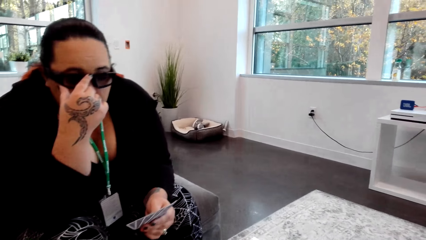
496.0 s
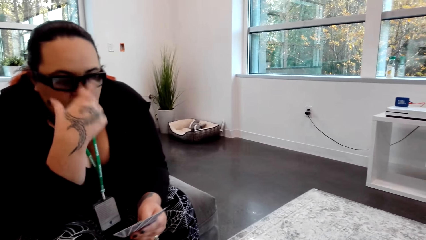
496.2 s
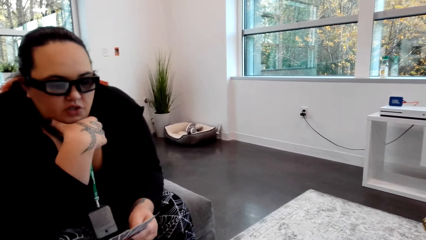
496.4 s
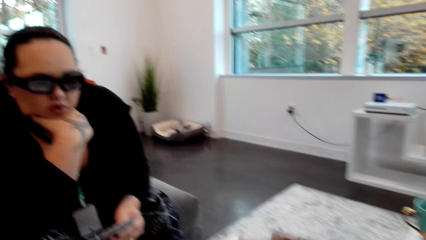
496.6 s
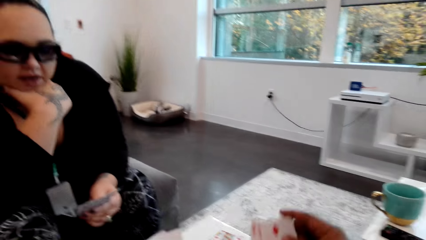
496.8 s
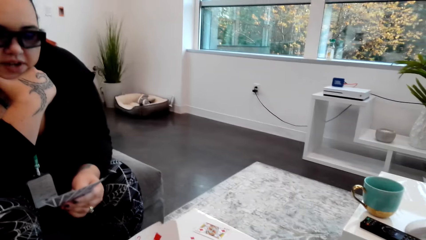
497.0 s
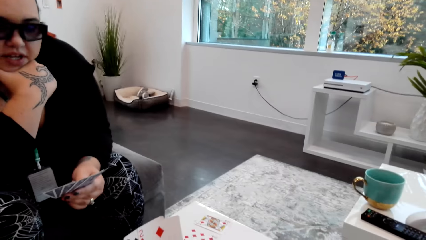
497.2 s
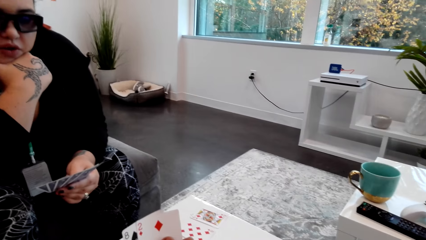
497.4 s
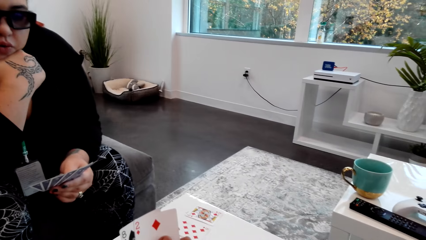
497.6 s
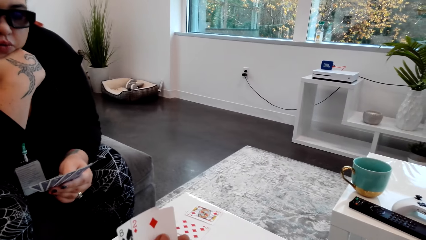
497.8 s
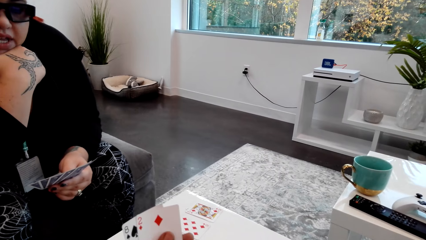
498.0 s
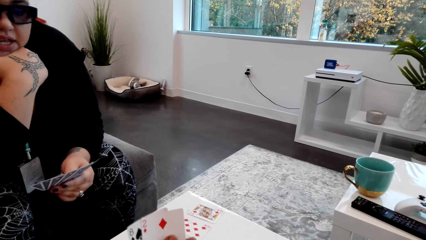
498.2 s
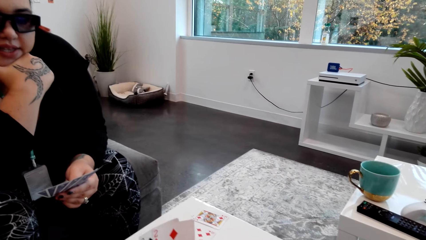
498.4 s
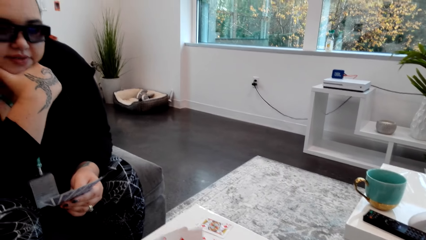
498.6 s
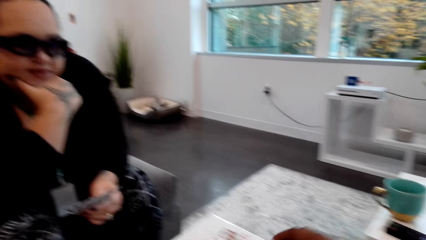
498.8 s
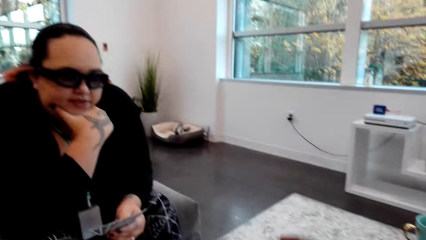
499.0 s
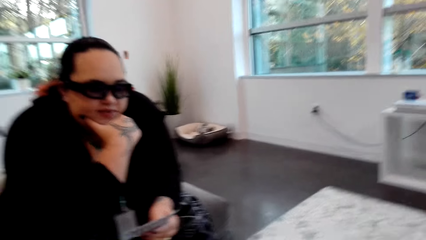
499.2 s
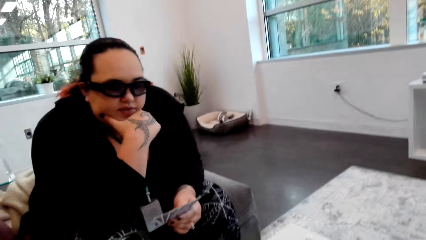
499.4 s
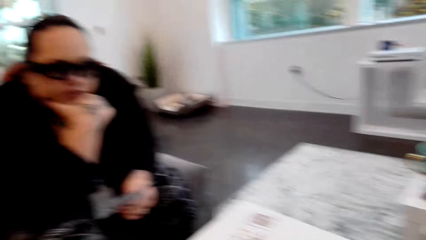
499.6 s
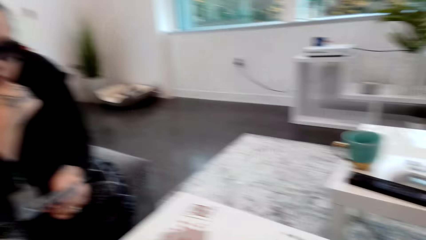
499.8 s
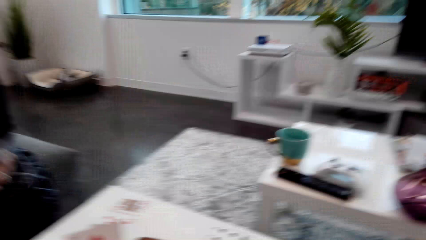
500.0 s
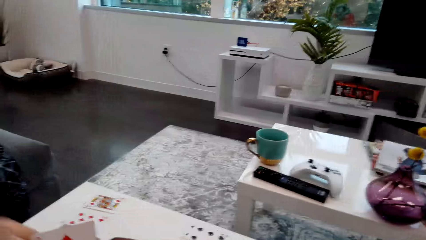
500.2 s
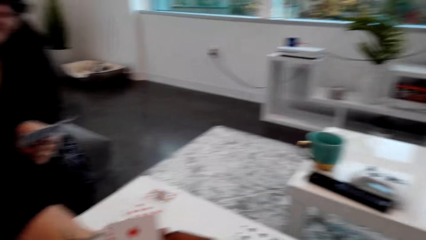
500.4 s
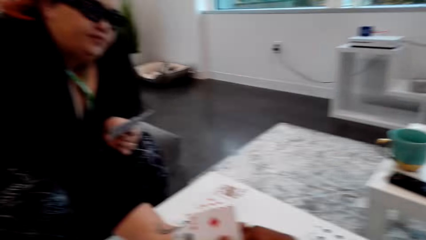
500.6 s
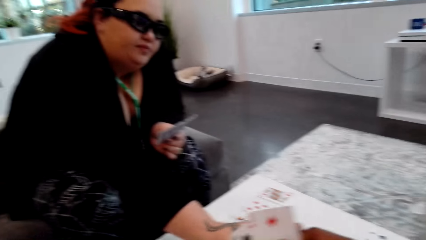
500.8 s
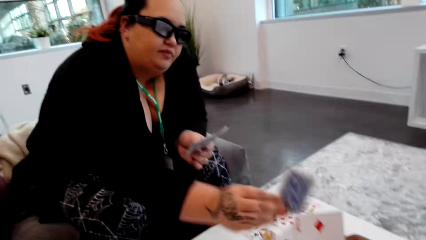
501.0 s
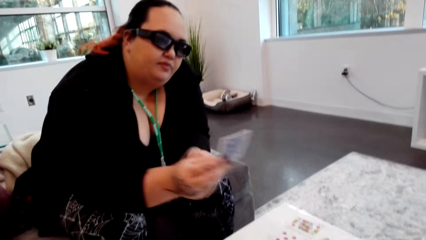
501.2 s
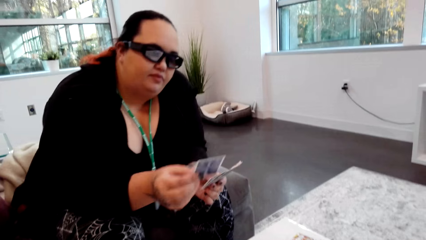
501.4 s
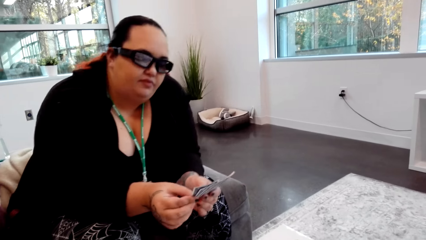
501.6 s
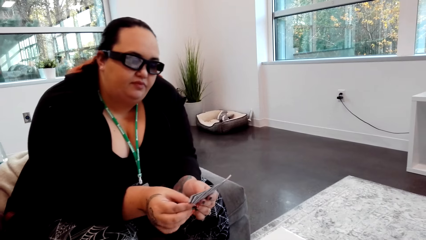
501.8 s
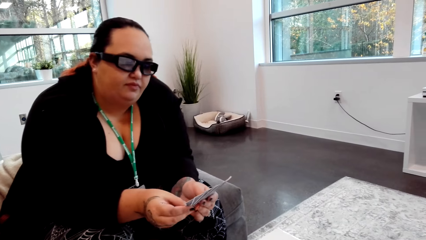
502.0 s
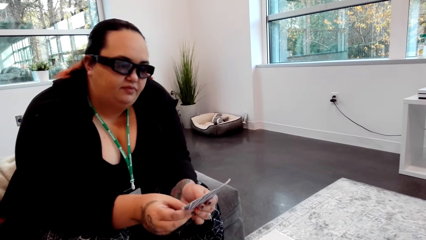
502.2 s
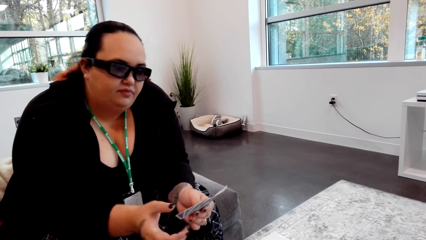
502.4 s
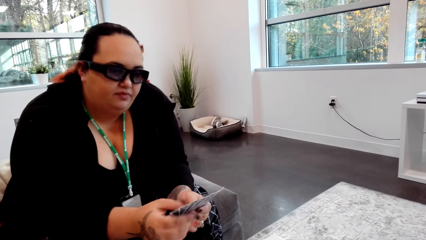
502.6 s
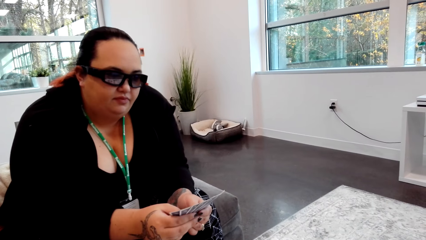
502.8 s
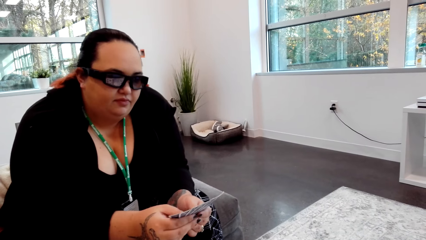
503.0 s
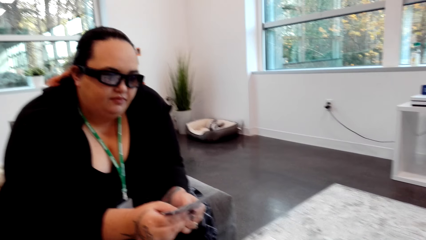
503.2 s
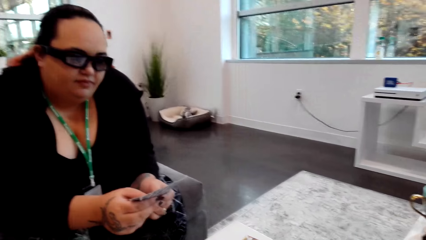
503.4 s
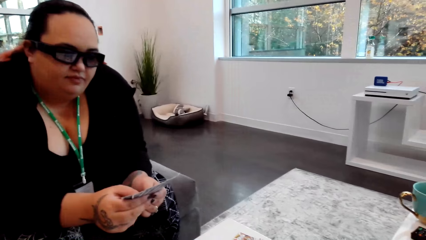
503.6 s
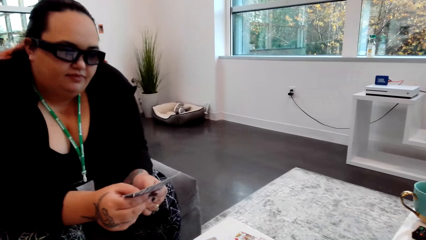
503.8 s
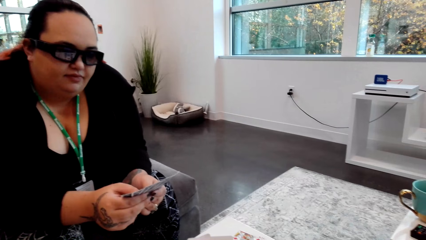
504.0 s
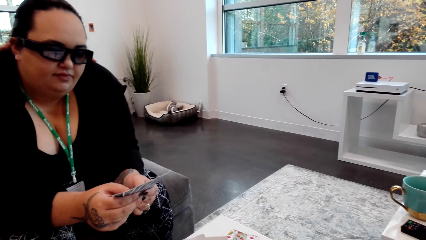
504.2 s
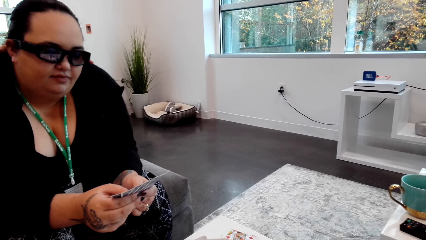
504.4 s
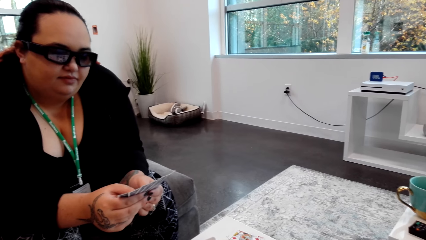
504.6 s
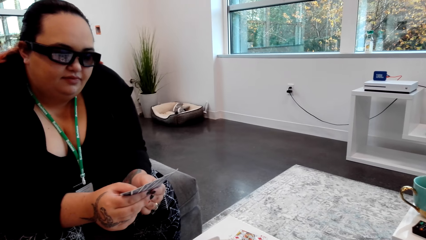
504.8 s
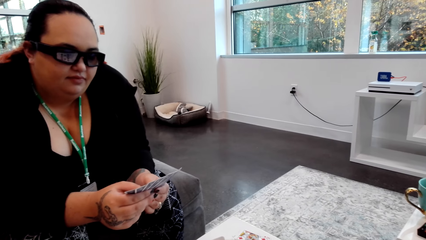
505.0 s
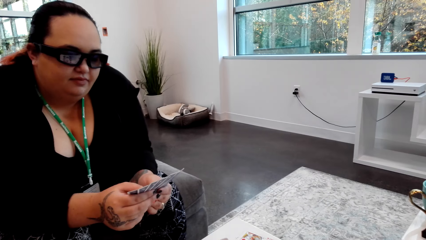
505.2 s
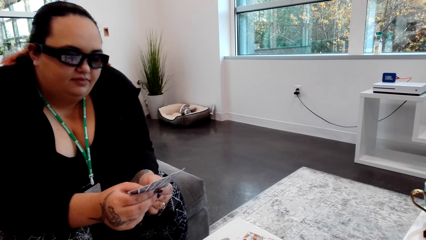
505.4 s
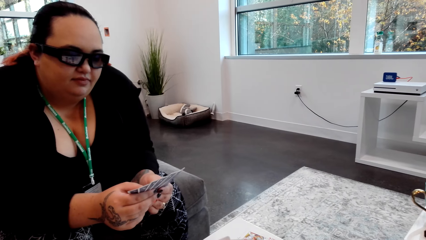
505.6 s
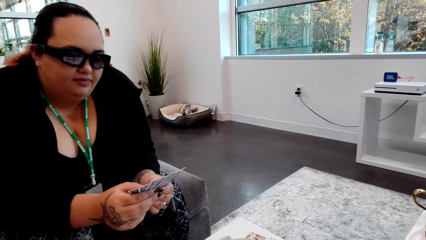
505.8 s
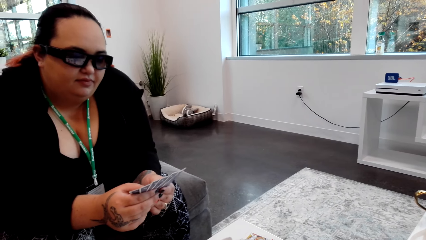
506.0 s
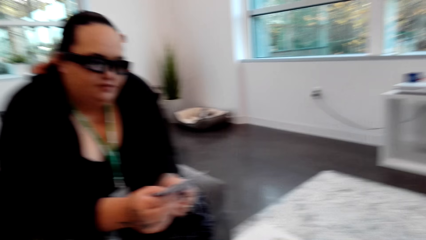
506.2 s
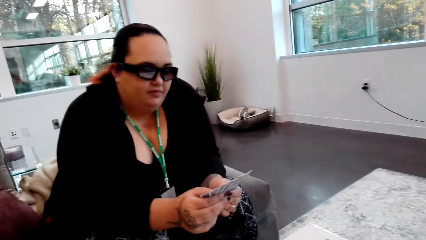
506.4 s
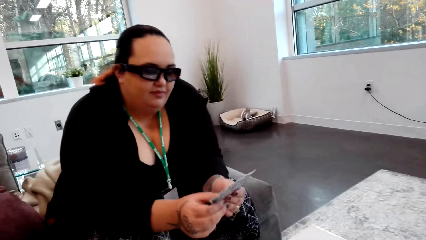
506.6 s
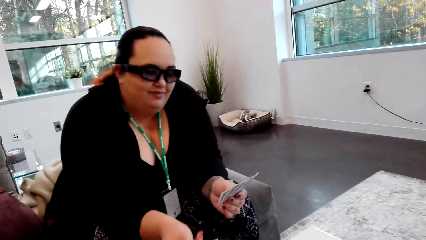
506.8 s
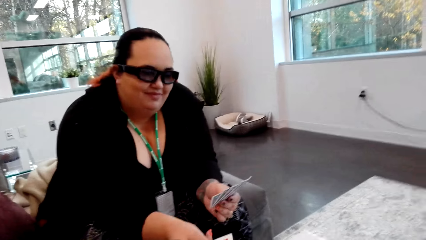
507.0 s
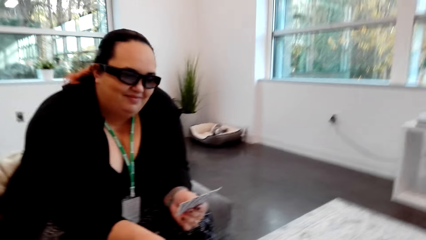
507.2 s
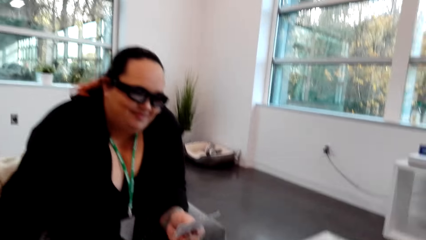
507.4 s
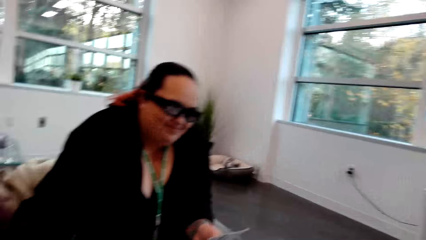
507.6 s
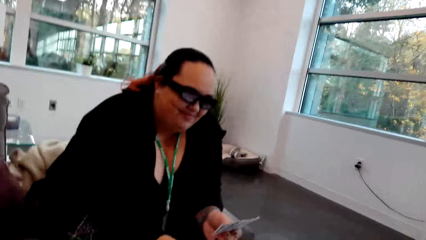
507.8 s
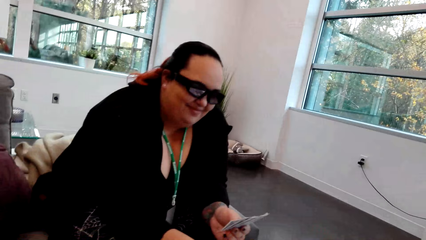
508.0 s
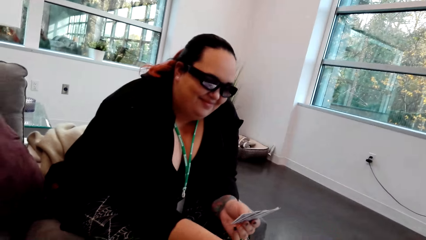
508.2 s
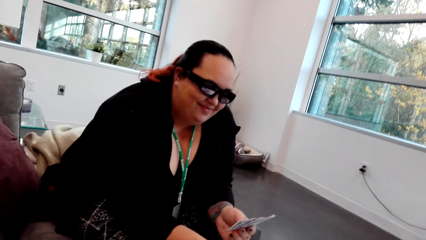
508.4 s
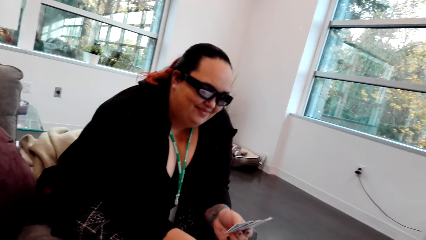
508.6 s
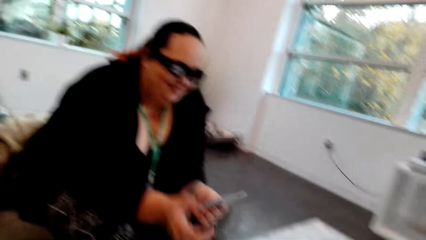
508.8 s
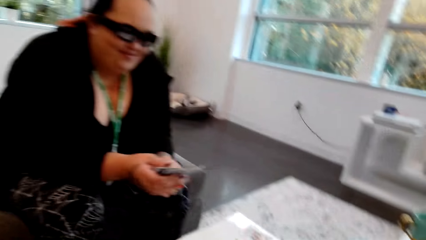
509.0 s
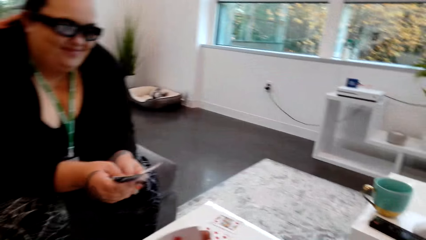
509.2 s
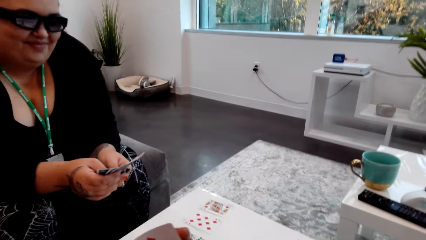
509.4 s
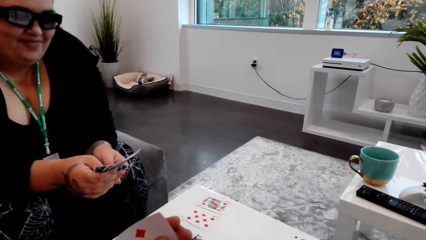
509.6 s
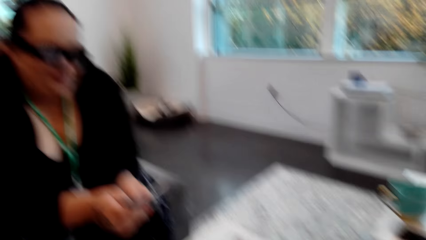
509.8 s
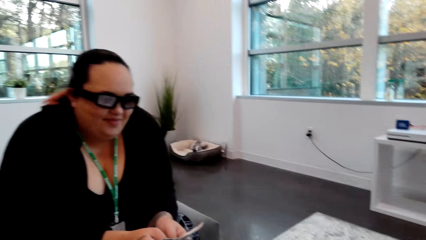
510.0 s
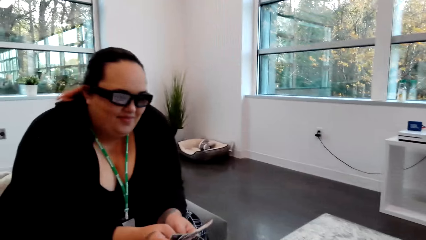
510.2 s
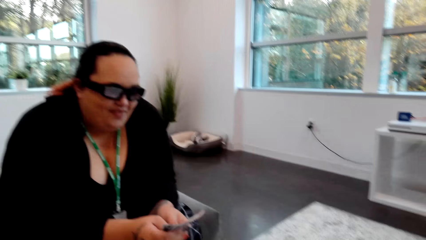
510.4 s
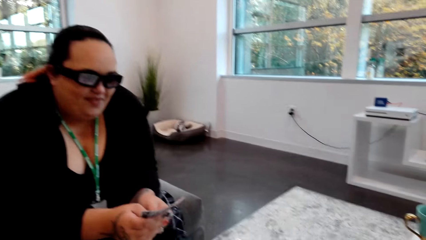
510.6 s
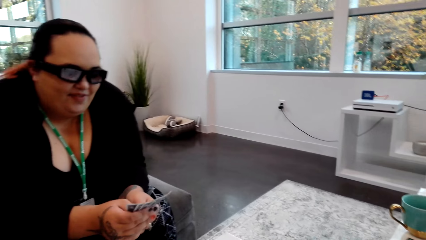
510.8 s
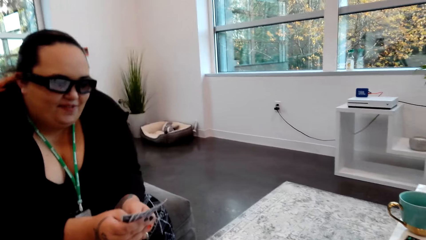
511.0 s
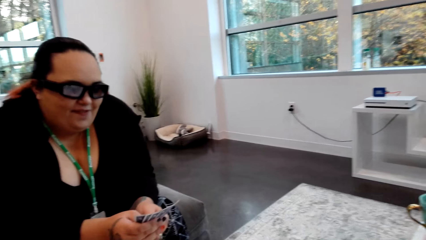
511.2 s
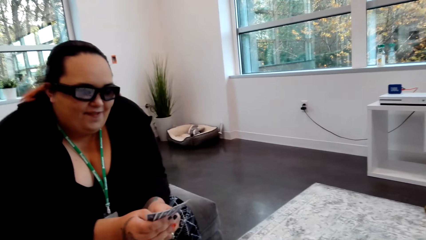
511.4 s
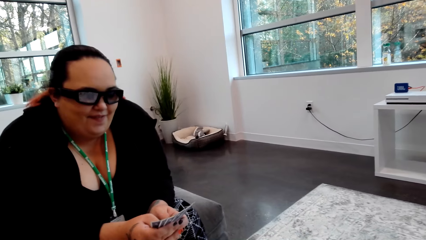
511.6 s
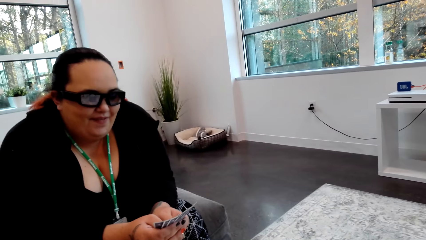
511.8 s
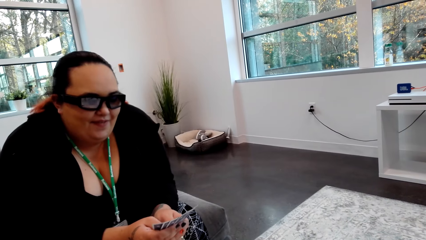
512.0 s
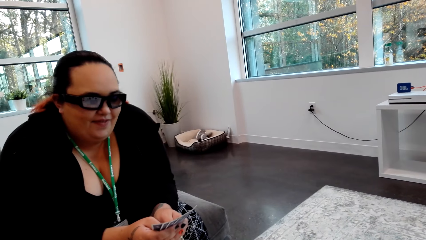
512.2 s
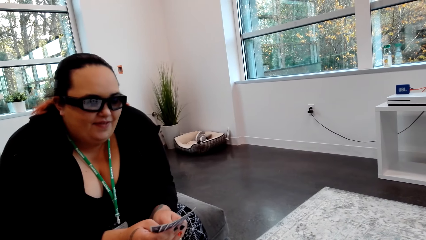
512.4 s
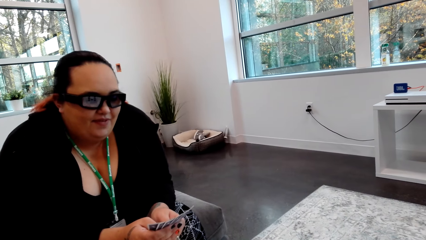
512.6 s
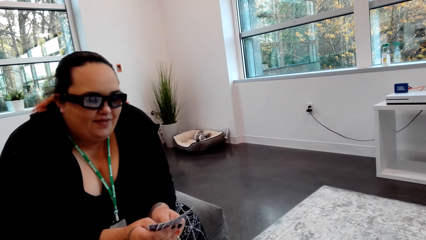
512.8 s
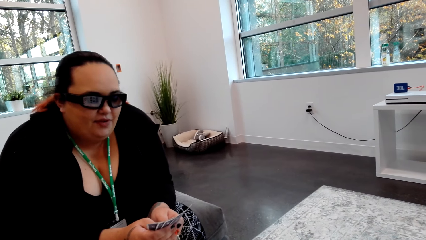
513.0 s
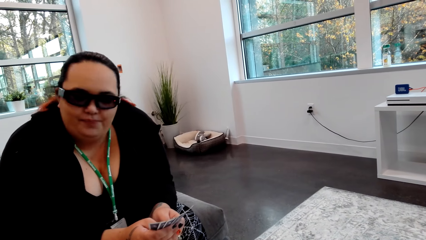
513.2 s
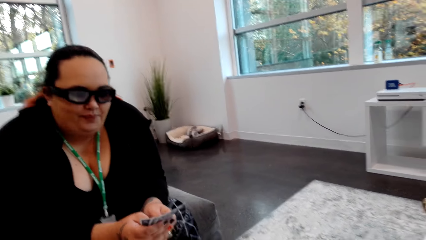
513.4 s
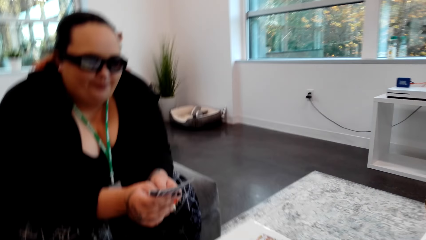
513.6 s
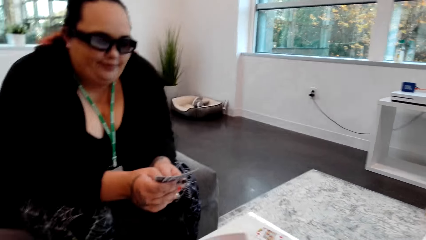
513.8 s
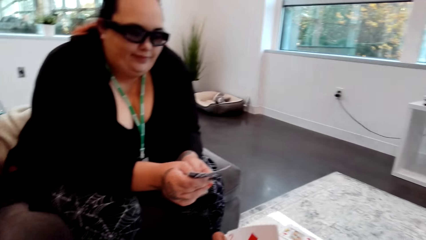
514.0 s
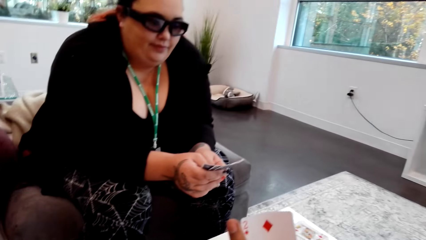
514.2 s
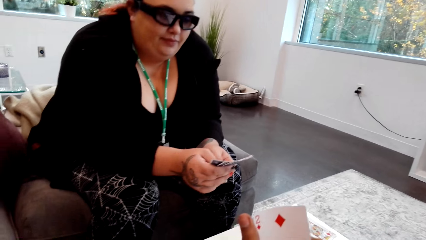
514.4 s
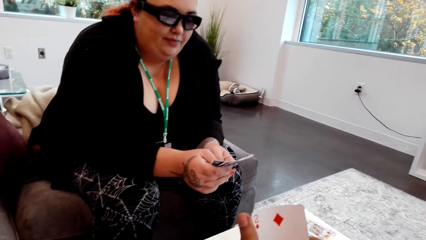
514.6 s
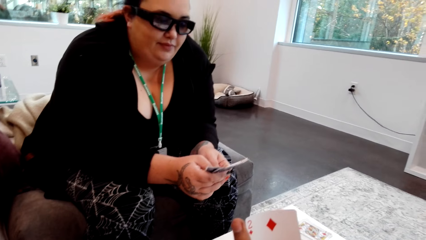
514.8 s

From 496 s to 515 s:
The lady picks a card from the table with her right hand and gives the card to the camera wearer. The camera wearer converses with the lady. The lady passes the card to the camera wearer. The camera wearer picks the card. They give the card to the lady. They reshuffle the cards on the hand. They converse with the lady.
